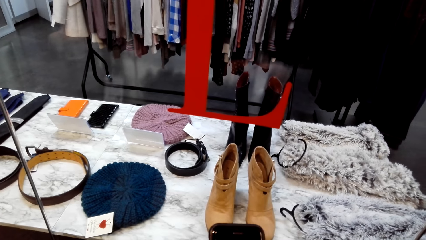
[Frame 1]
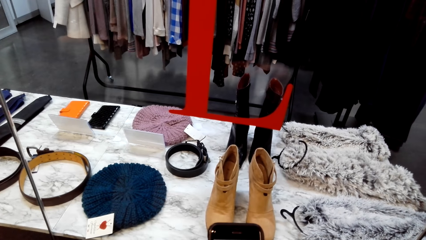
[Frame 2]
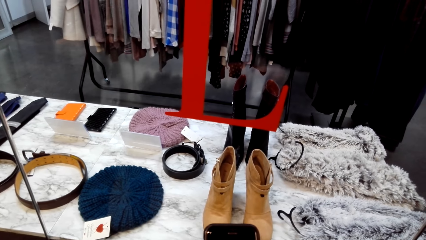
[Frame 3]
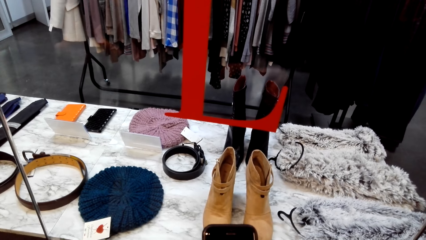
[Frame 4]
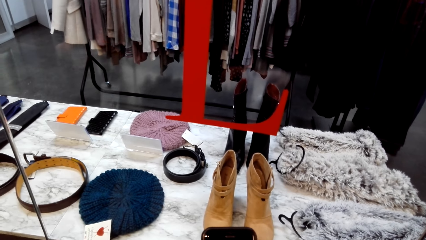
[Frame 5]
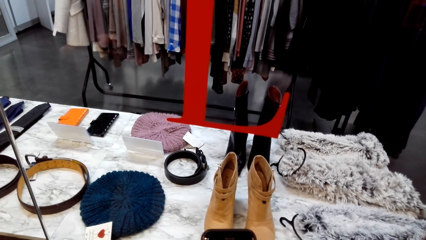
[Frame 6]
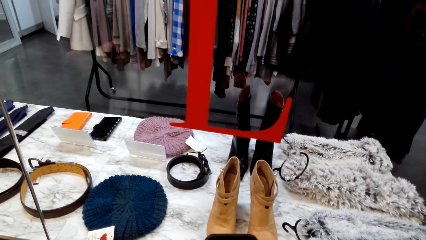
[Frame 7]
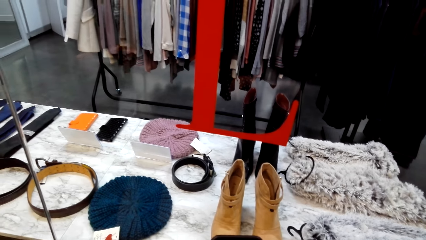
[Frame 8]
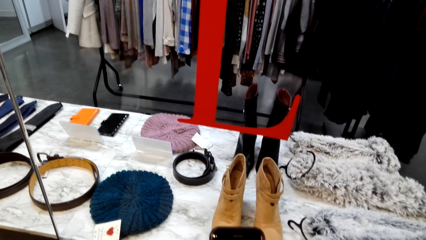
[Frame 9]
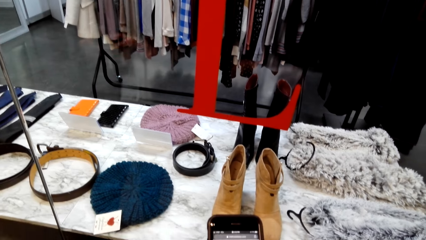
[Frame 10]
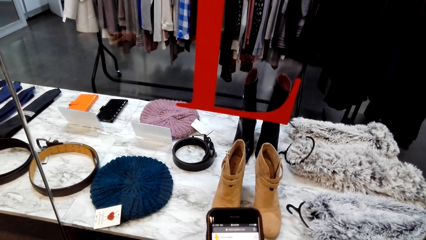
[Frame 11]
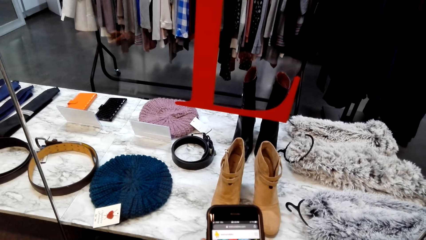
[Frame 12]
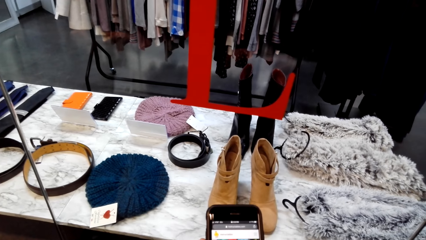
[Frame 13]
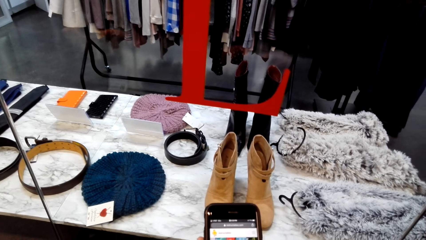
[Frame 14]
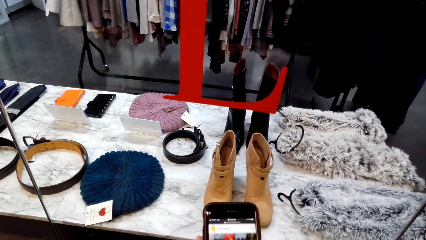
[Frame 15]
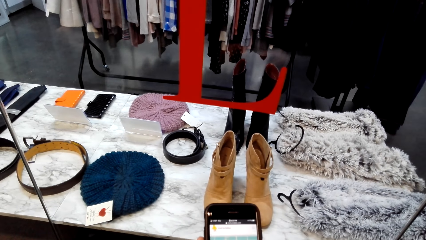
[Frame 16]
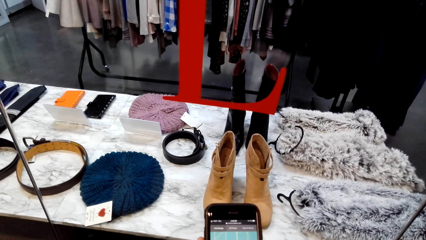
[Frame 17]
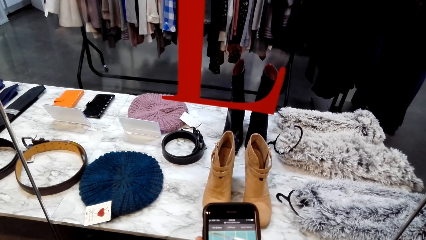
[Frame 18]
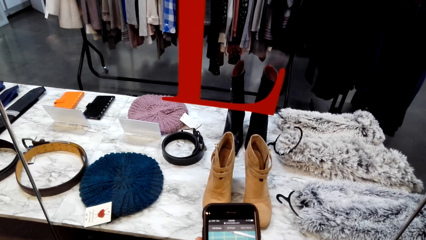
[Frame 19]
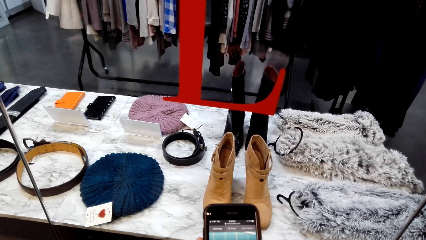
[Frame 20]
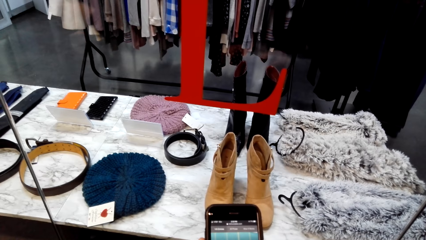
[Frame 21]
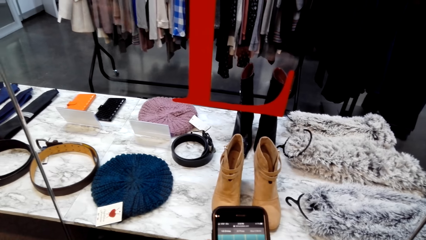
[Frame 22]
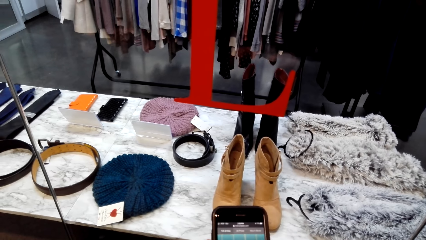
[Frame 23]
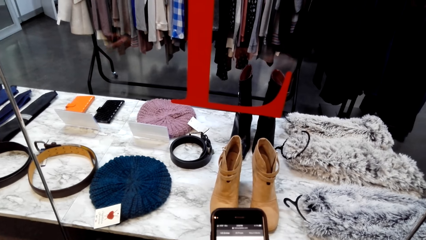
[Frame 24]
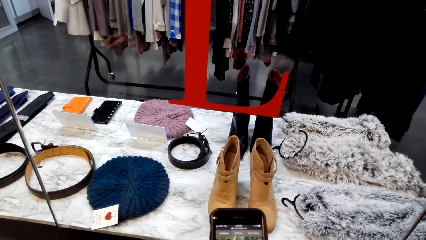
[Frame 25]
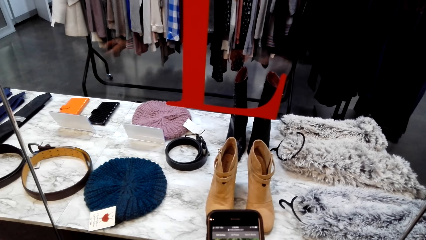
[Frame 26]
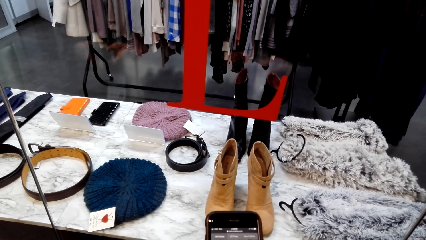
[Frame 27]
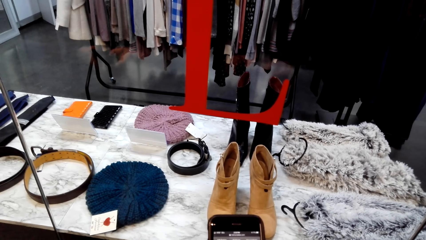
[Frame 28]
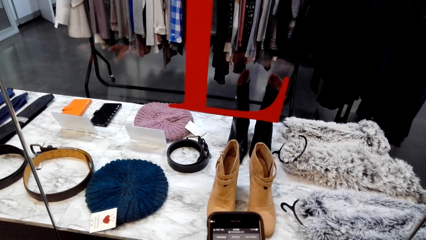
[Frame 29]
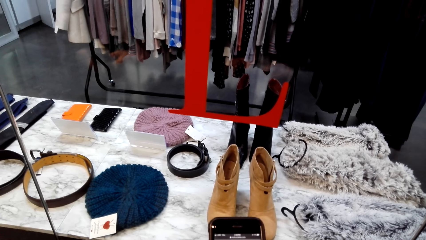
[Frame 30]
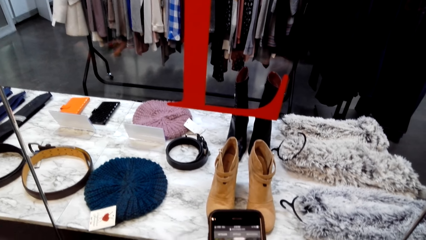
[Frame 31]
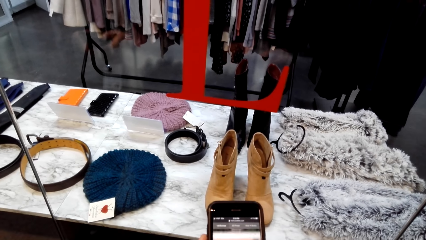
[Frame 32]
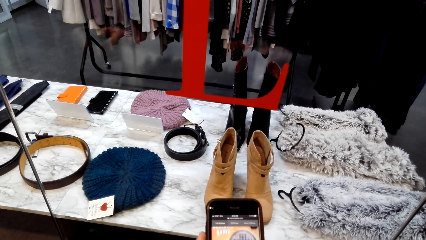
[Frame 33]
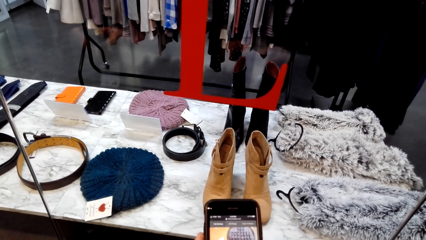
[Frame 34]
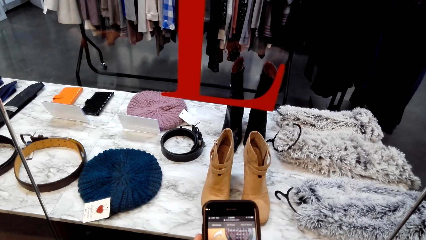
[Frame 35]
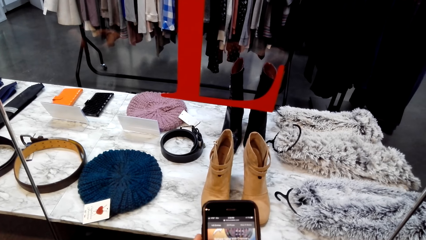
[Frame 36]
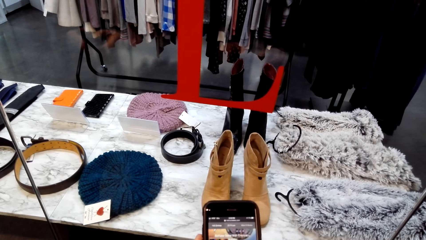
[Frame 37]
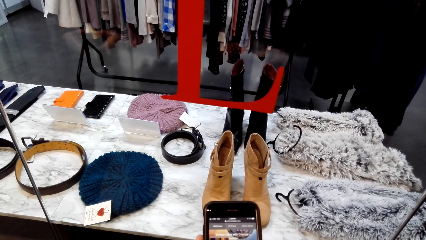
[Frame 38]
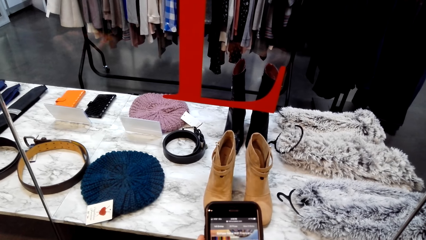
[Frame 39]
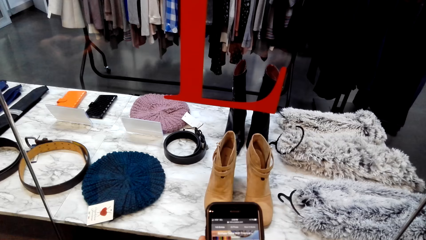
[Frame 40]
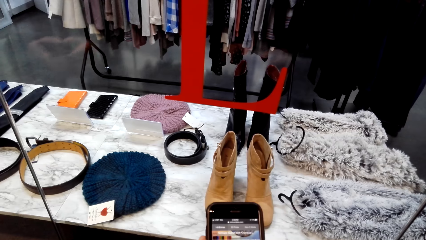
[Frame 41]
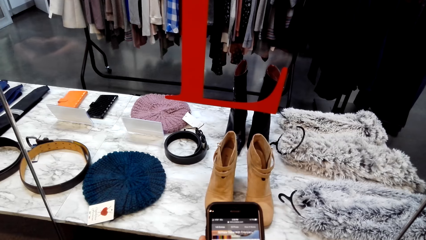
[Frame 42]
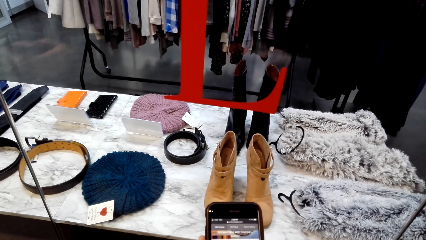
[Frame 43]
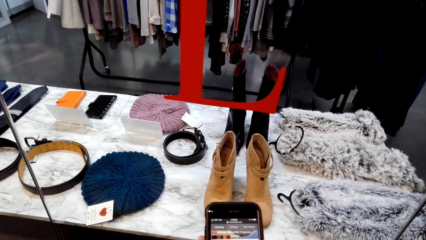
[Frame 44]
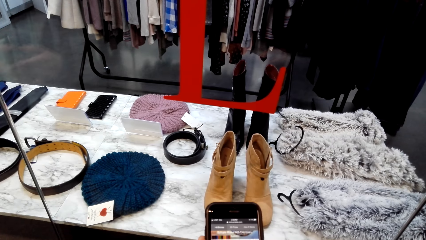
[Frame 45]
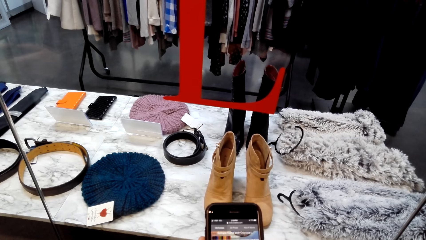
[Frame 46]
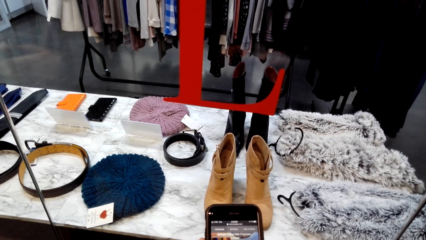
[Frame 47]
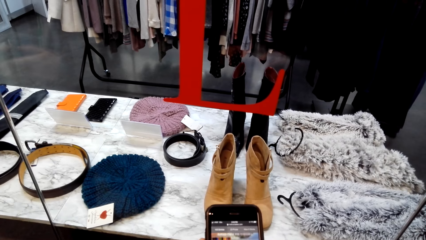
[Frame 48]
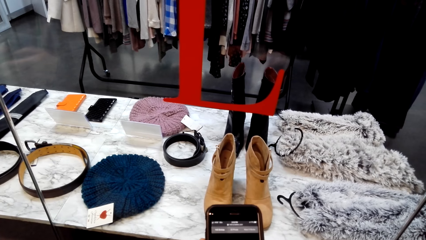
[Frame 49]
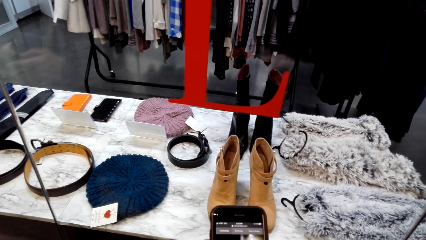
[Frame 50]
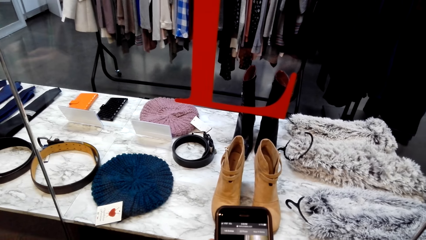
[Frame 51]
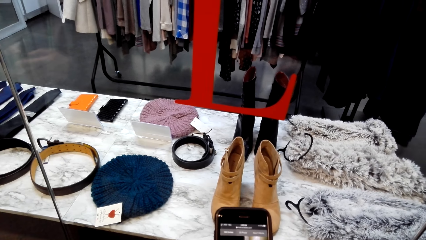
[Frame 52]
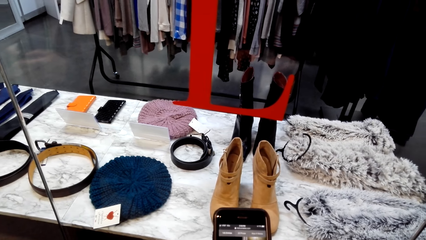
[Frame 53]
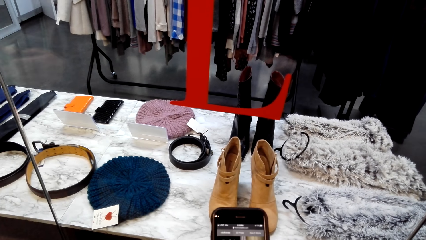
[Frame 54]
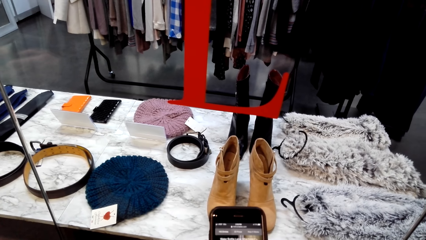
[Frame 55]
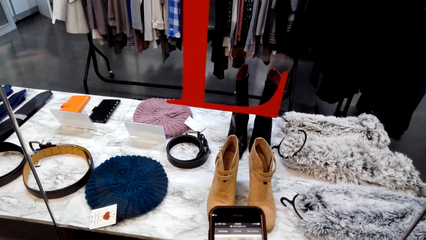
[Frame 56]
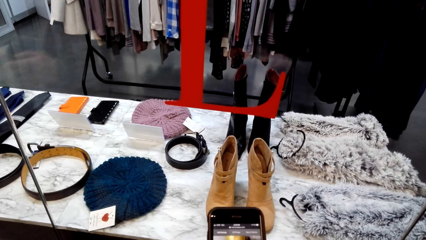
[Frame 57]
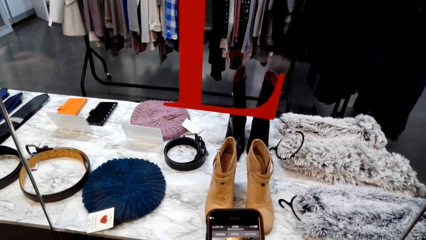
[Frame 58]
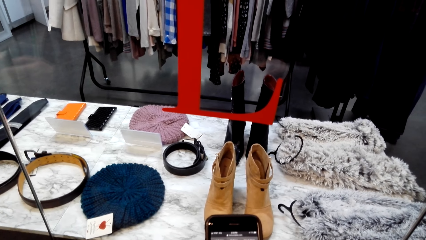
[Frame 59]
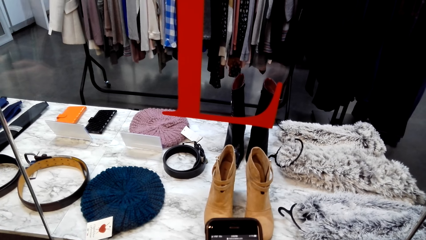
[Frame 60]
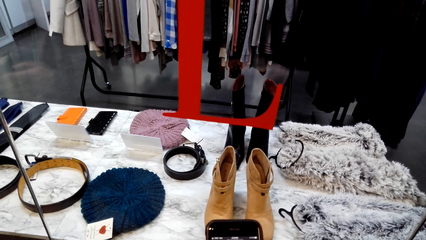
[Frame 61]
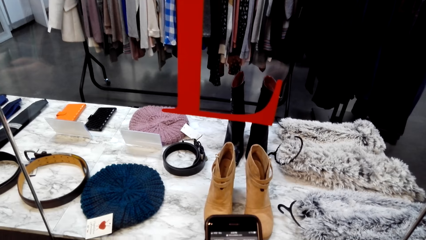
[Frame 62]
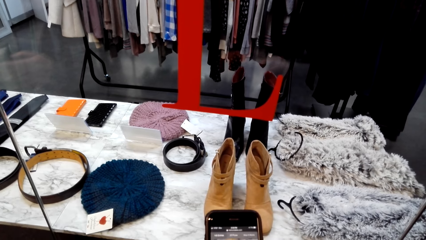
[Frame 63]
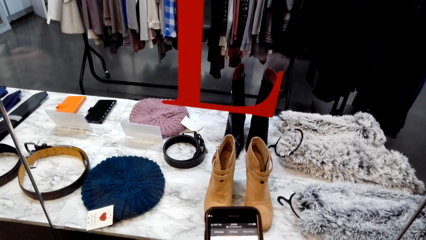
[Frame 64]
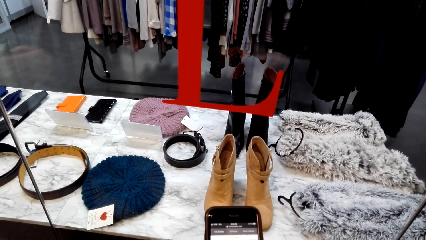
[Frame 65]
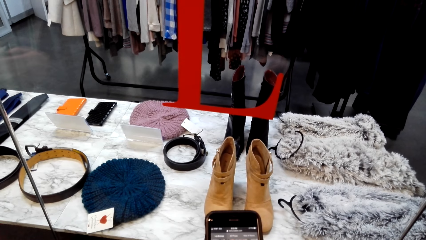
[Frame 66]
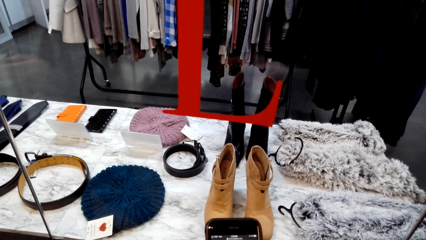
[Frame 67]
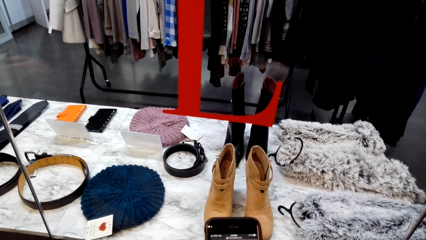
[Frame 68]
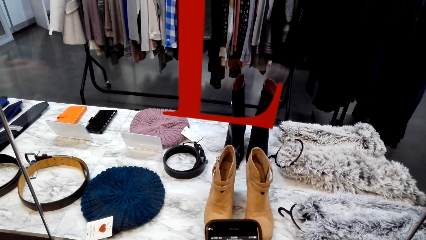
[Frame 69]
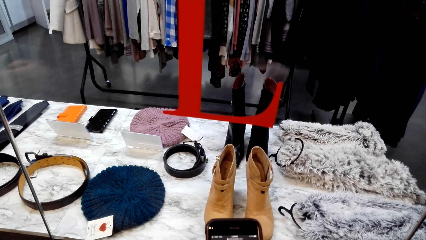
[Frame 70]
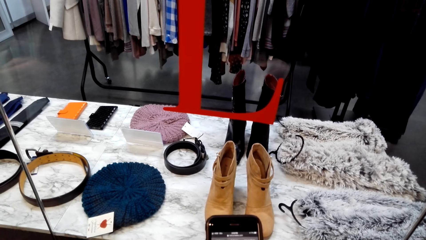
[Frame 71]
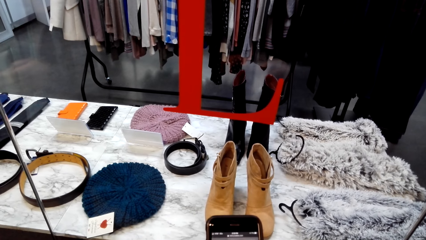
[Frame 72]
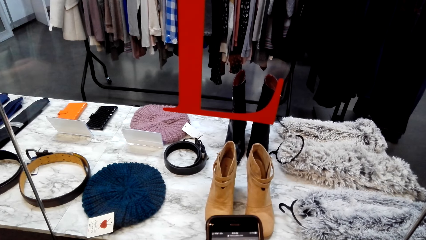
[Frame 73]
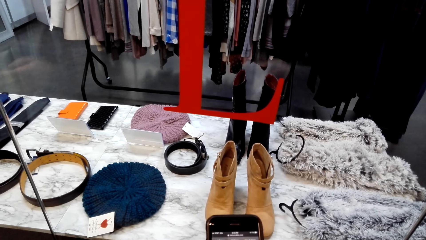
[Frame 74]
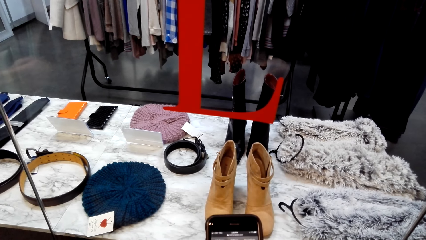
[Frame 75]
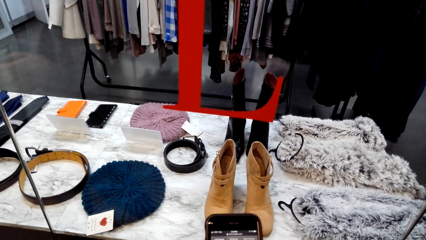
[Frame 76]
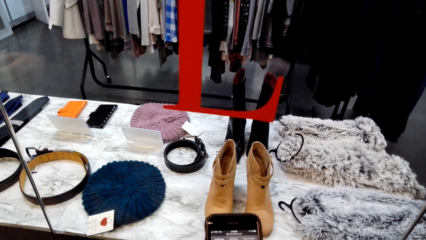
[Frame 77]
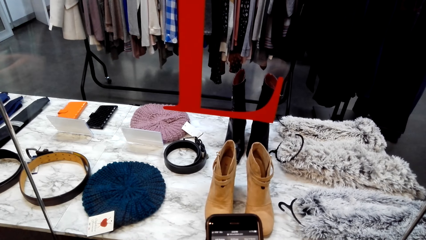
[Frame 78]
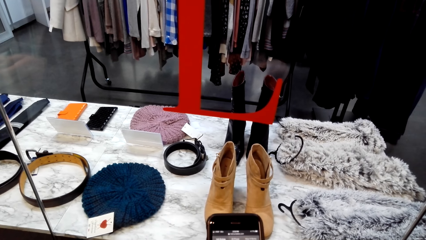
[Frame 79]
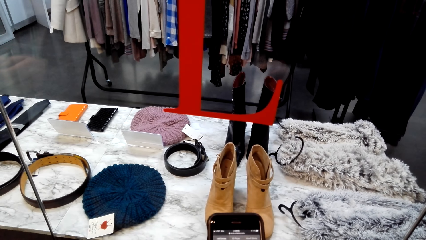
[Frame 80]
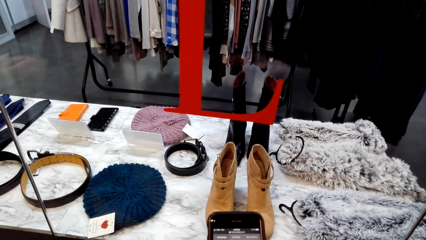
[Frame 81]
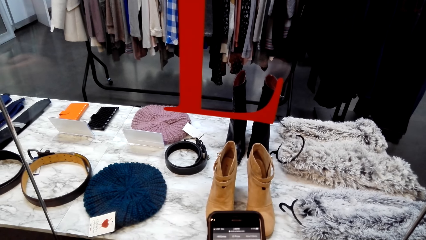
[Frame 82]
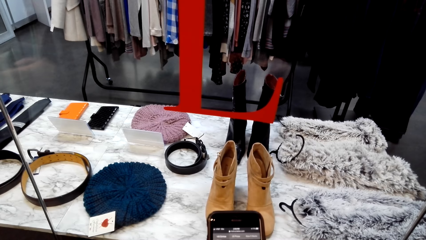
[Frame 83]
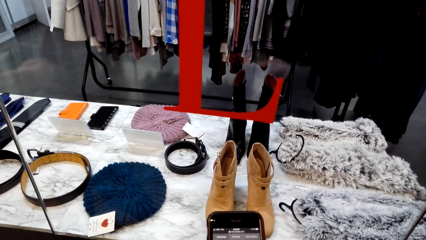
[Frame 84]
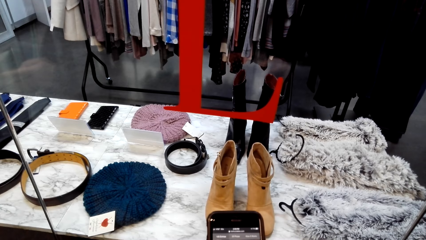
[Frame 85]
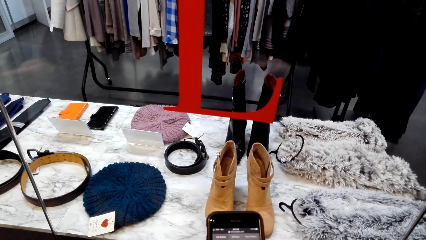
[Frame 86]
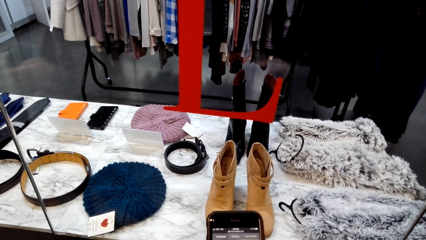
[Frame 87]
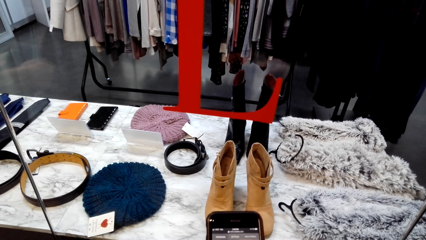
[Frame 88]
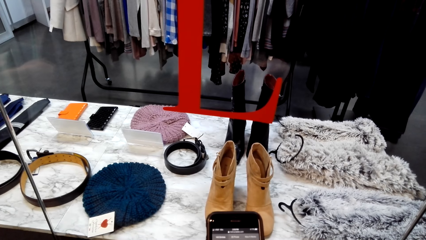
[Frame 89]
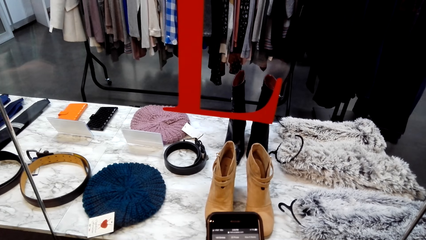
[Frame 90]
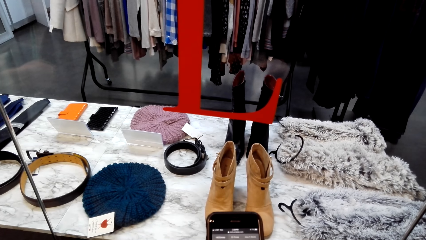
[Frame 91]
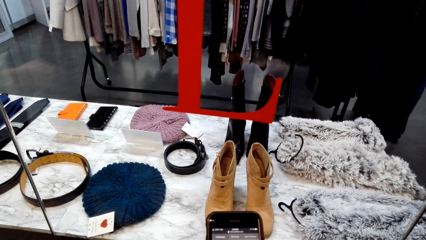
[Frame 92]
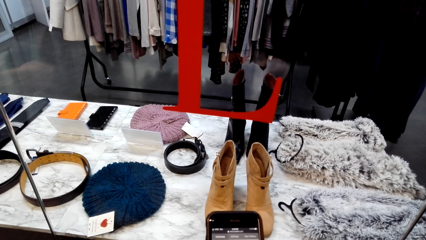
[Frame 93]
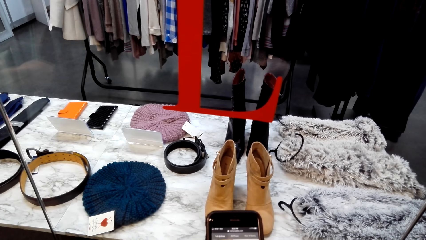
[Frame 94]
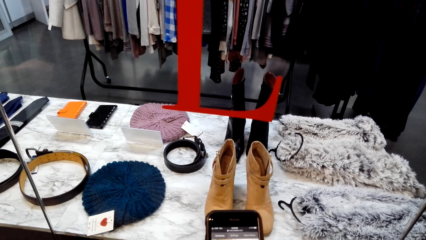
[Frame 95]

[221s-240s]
The camera wearer looks at a mobile phone.
